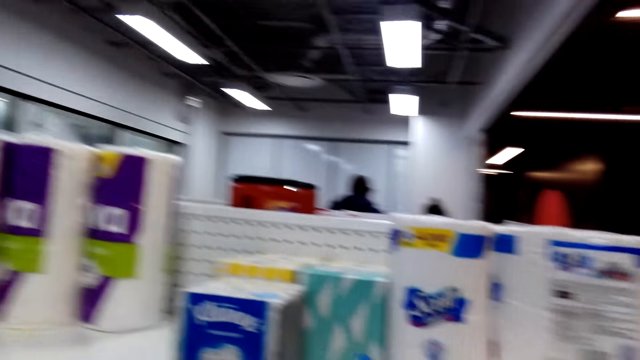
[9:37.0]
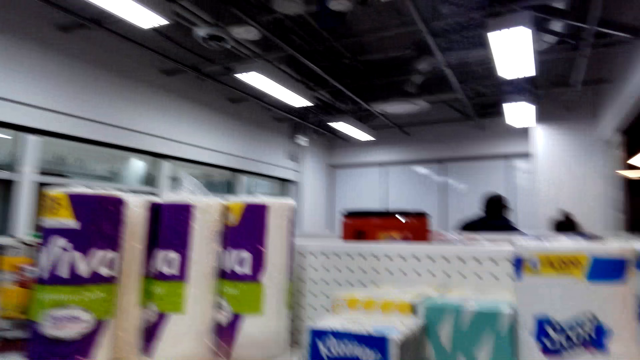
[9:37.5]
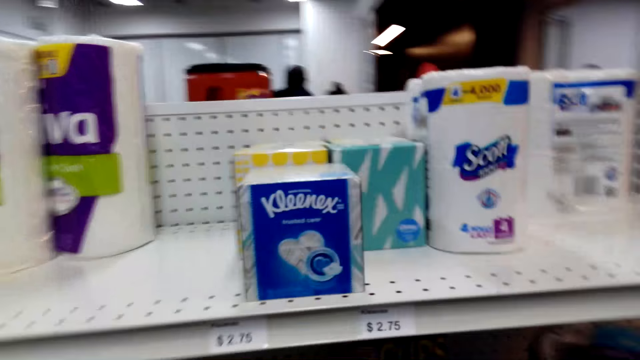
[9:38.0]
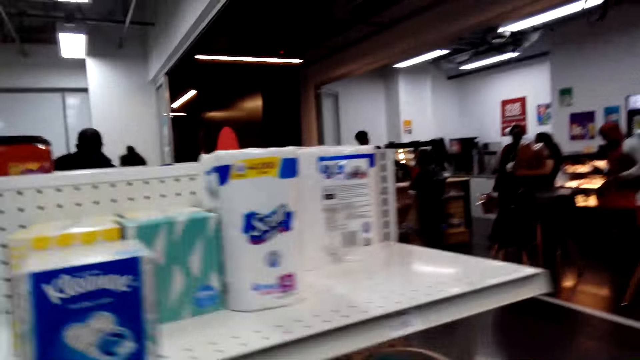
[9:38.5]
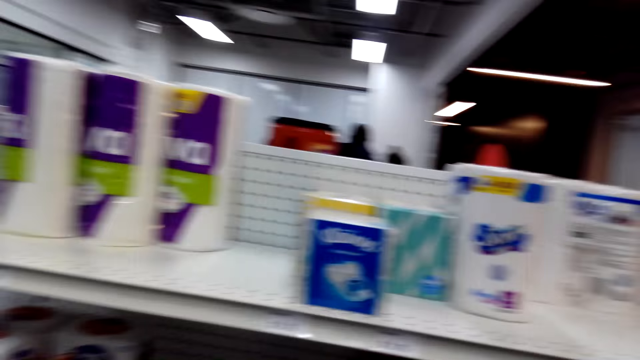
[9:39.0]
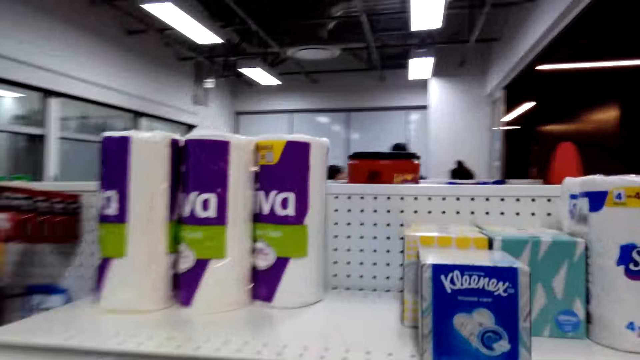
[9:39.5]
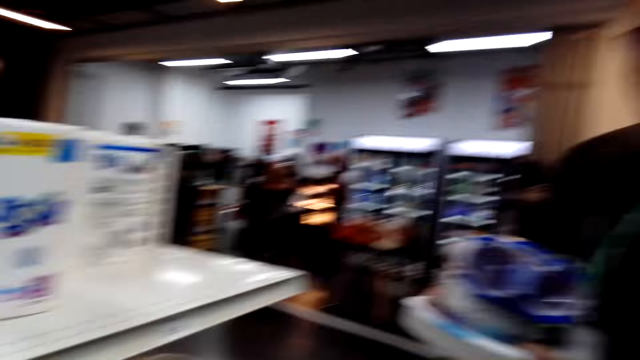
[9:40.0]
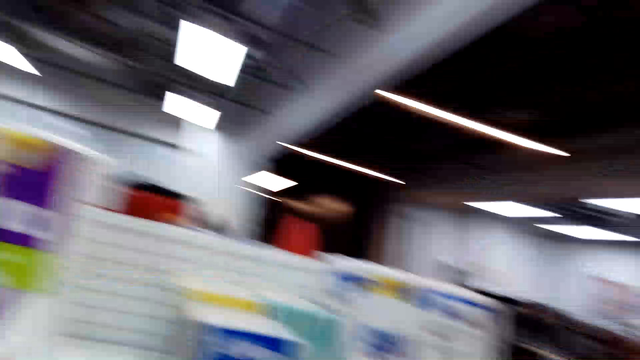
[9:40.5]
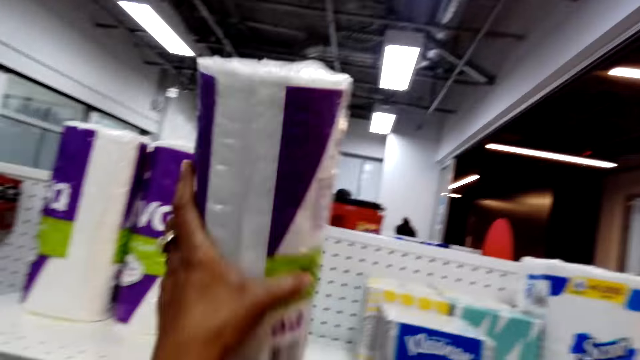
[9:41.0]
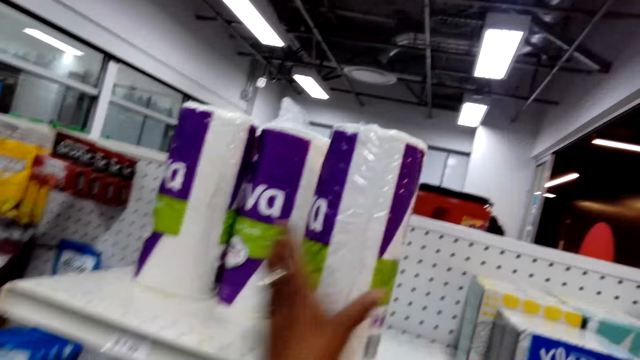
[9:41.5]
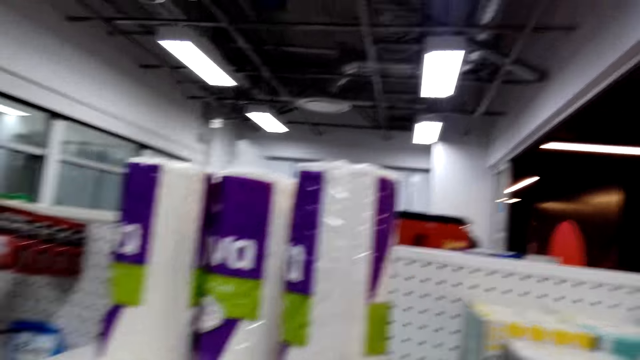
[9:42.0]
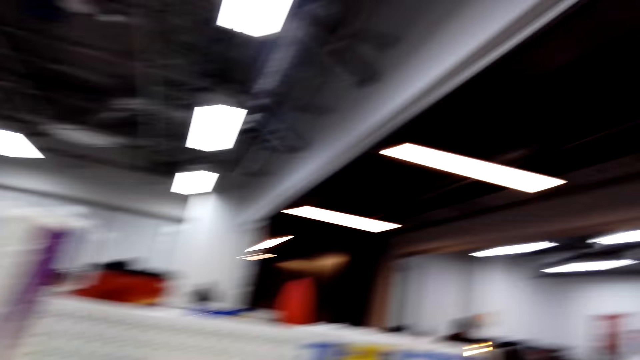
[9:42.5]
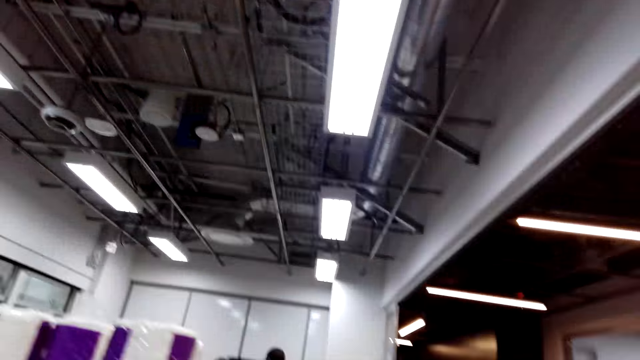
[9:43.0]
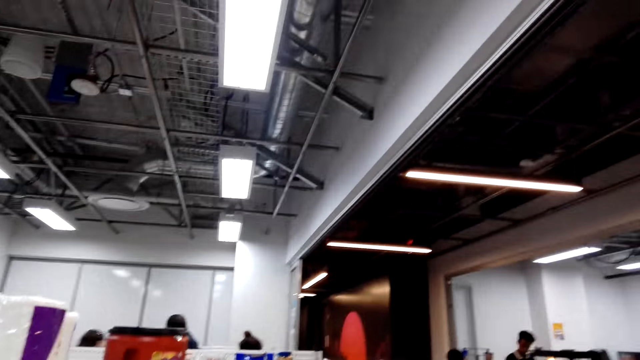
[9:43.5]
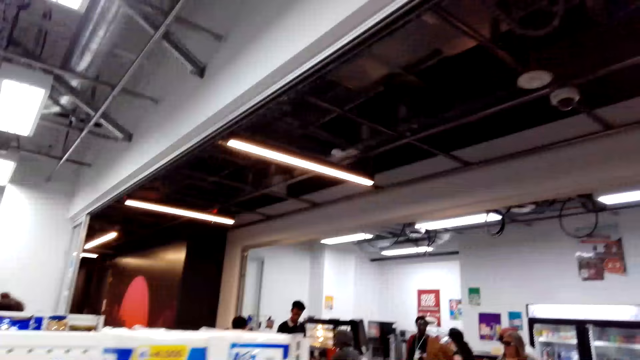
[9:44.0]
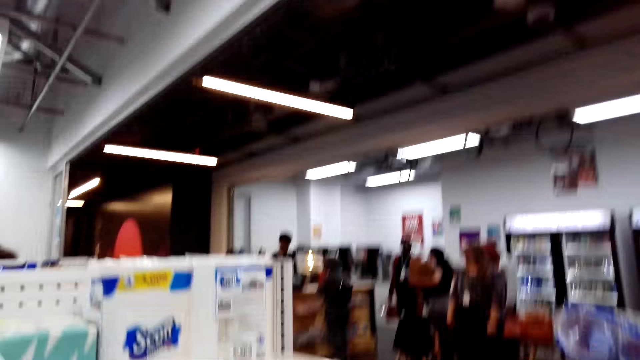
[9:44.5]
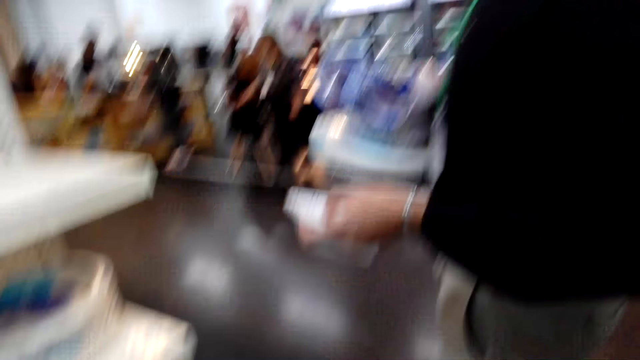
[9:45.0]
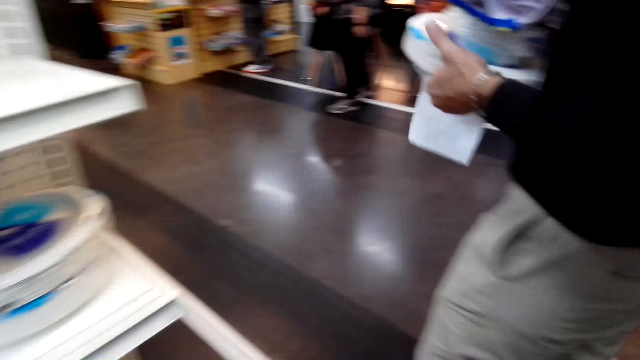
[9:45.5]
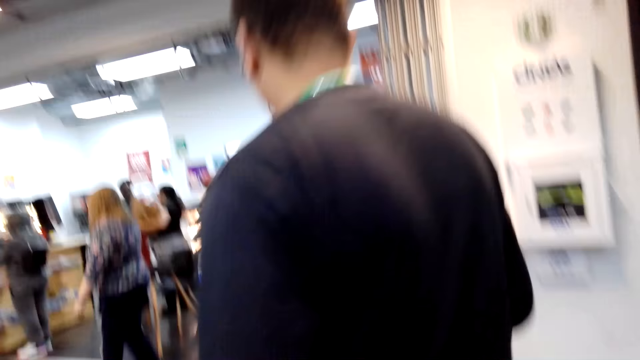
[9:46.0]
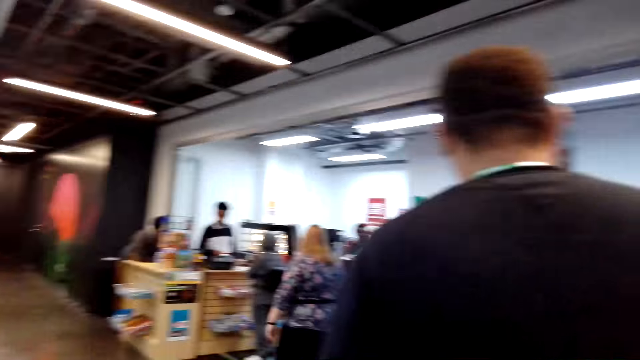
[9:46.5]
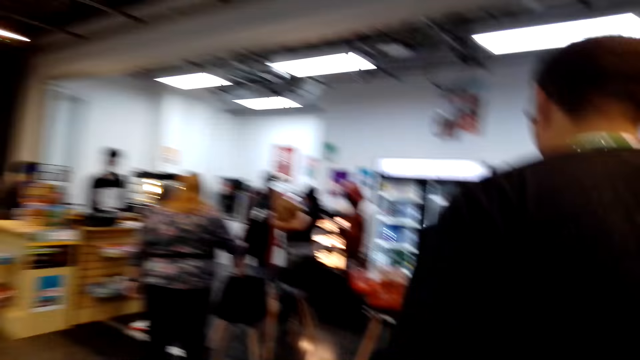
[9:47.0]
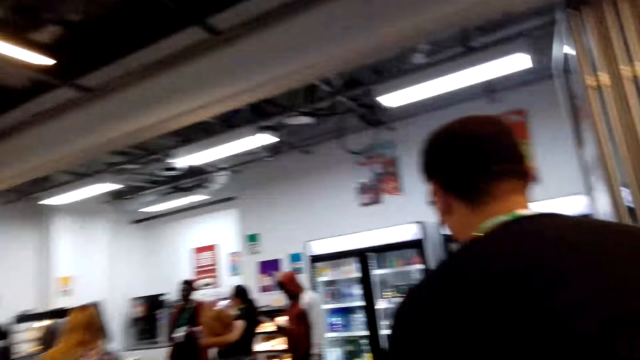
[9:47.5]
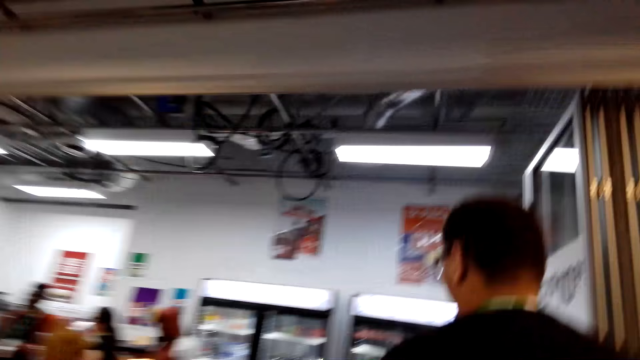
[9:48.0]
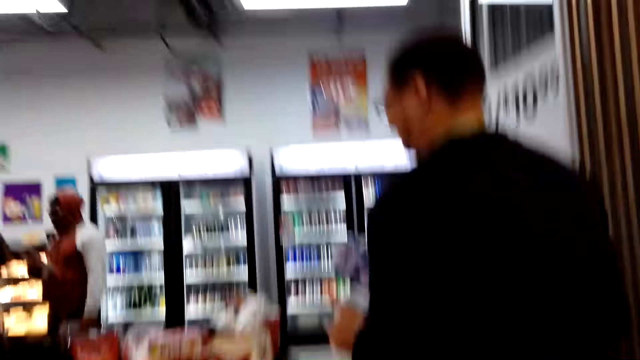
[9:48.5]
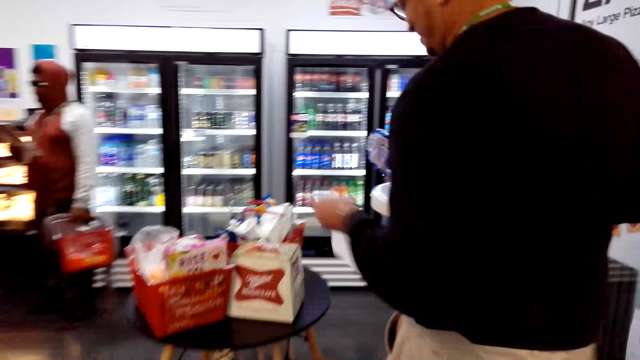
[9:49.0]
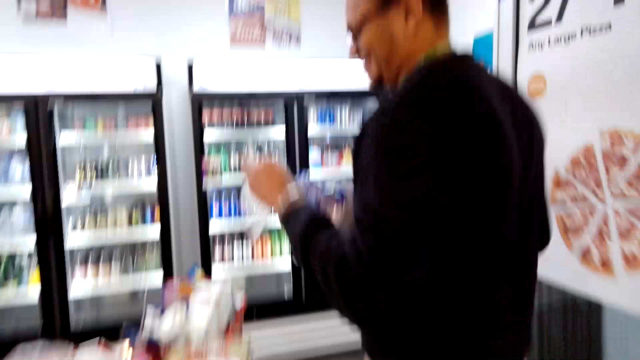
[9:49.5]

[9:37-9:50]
The camera wearer picks up something from a shelf. They look at the shop shelves. They return the paper towel on the shelf. They look at the shop shelves. The man holds a shopping list. The camera wearer picks up paper plates from a shelf. They converse with the man. The man walks around the shop. The camera wearer walks around the shop.

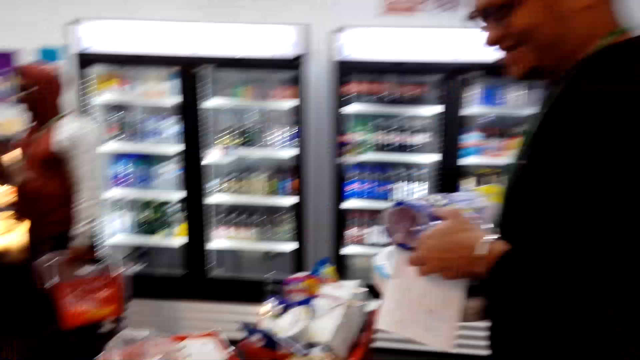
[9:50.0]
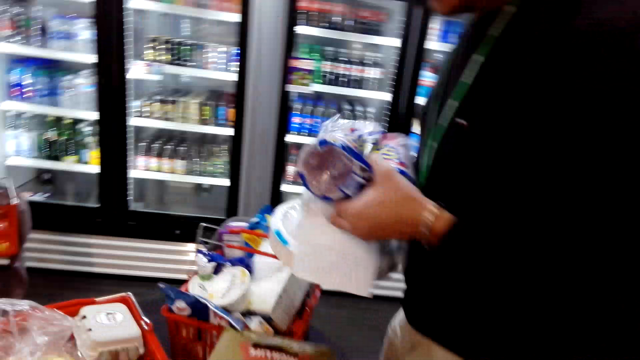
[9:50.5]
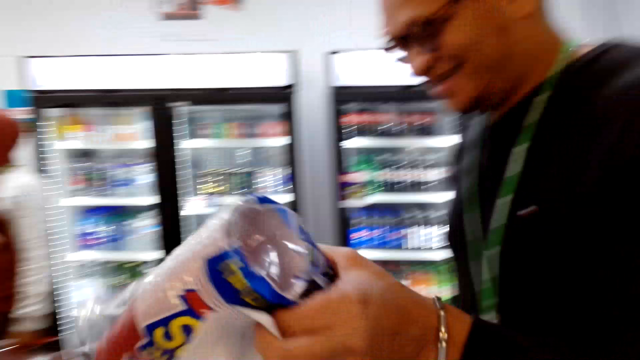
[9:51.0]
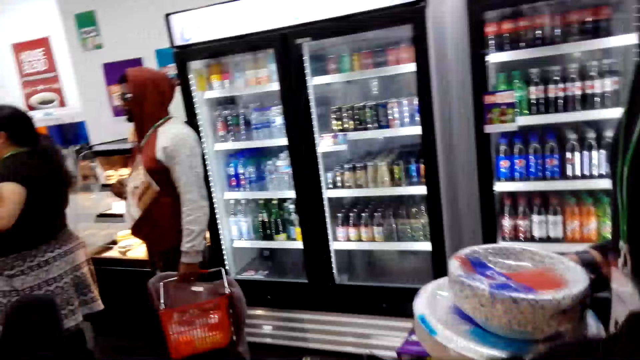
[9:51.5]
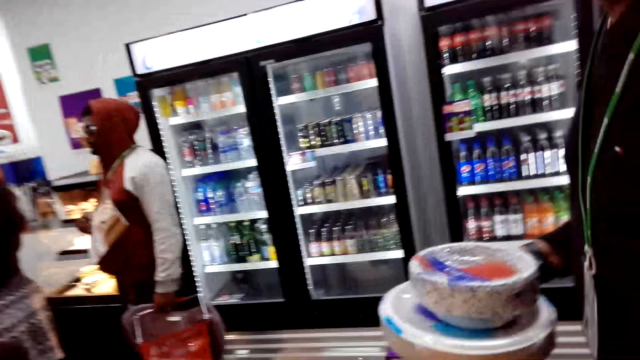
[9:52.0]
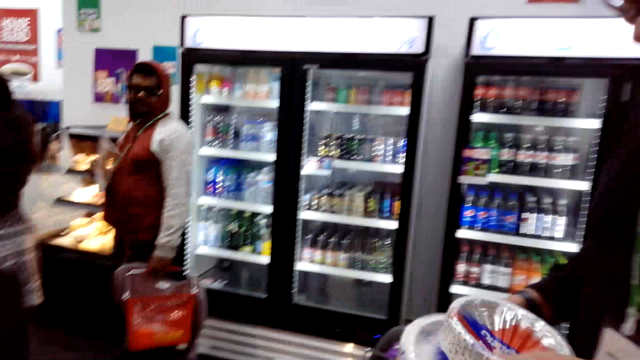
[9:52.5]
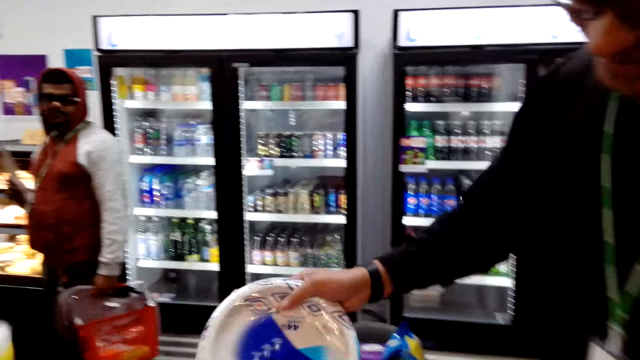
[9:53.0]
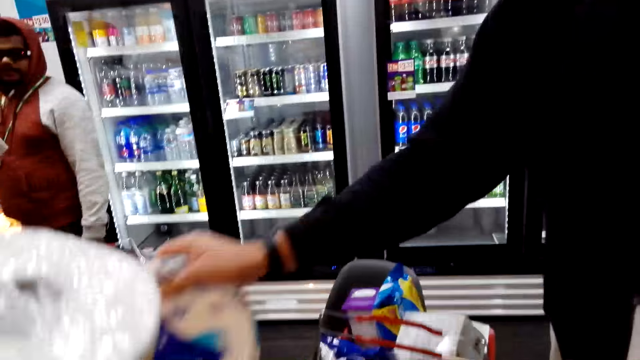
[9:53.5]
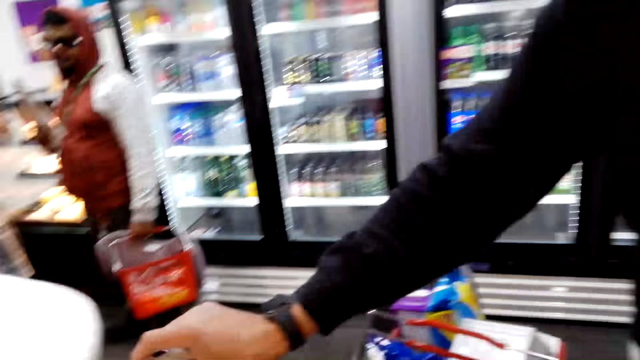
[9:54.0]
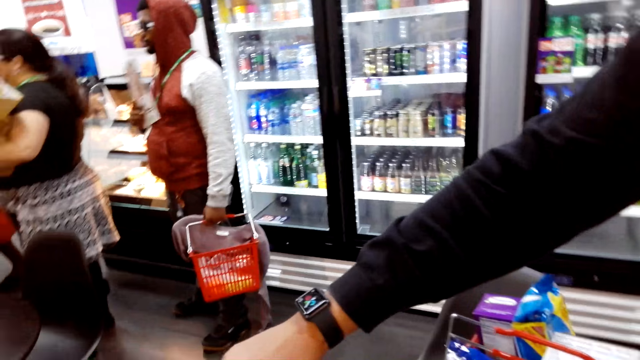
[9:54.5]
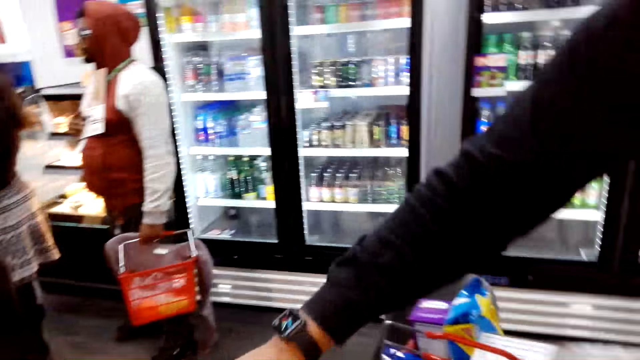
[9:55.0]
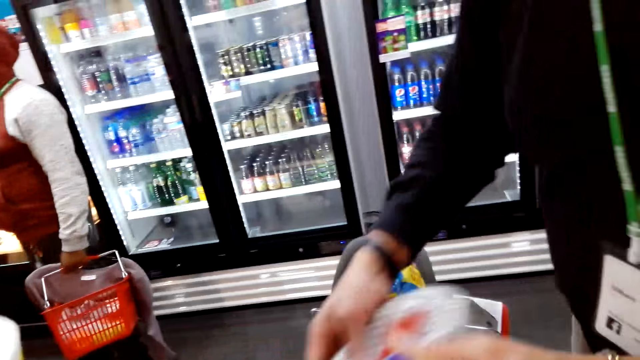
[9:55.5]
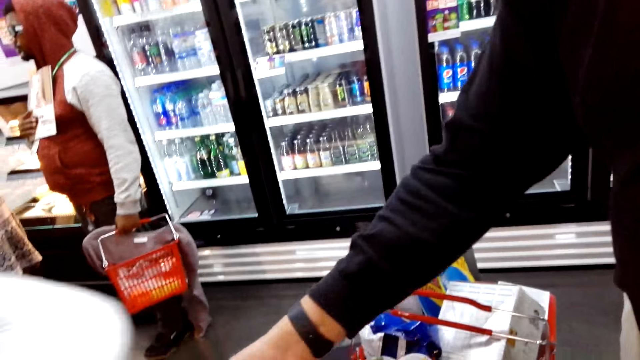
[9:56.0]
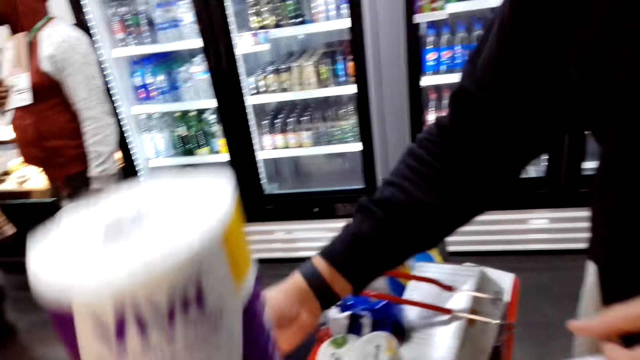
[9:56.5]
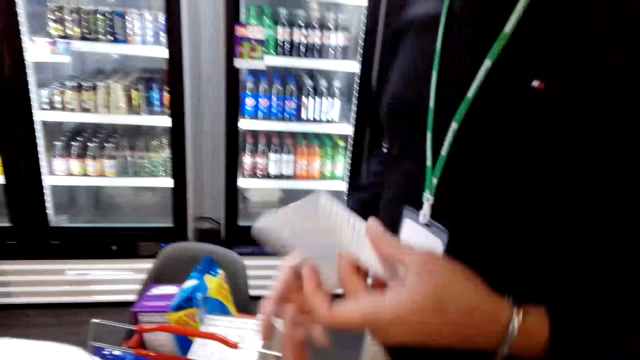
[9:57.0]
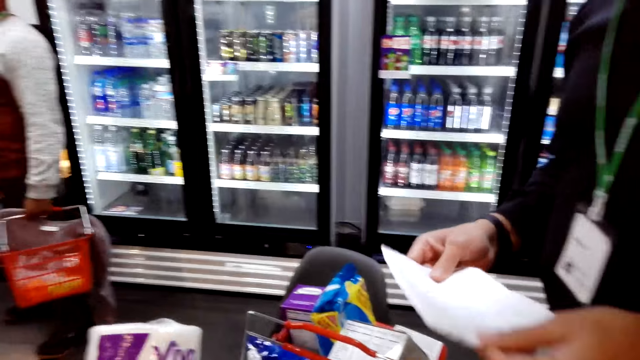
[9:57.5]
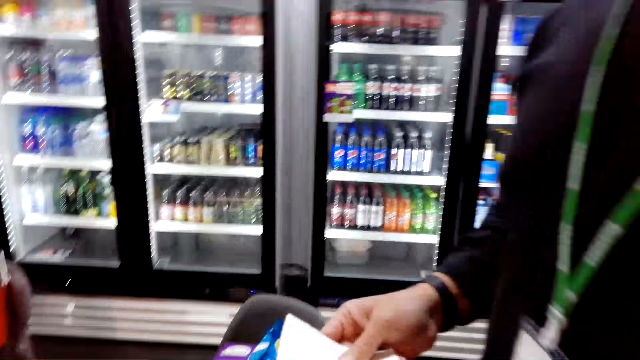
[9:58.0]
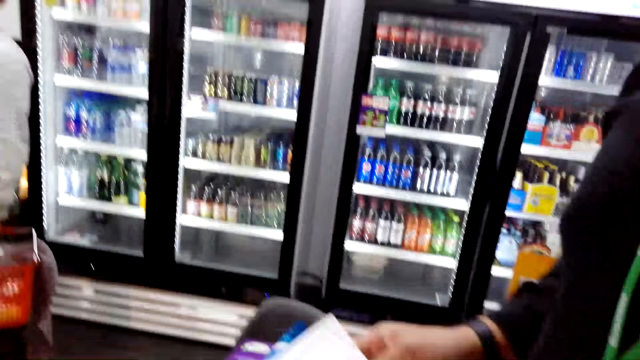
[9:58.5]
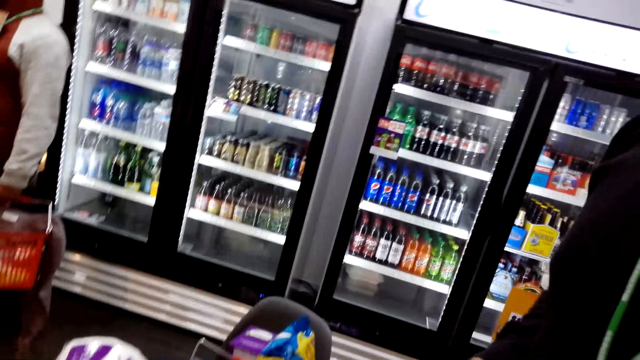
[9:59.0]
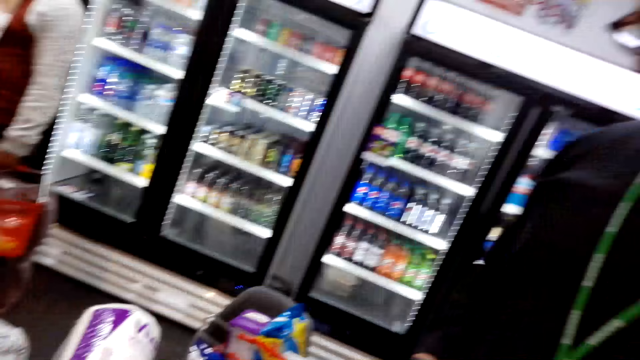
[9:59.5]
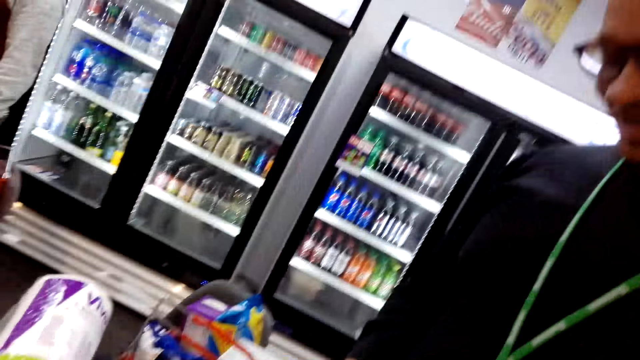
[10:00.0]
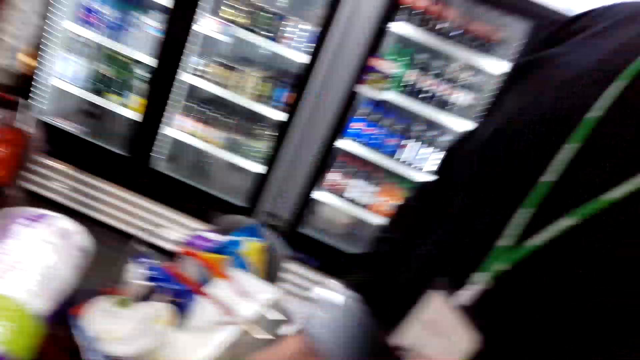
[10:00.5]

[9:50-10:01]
The camera wearer converses with the man. The man places items in the carrier. The camera wearer puts products in a basket. They converse with the man. The man places the items in the carrier. The camera wearer converses with the man. The man holds a shopping list.
